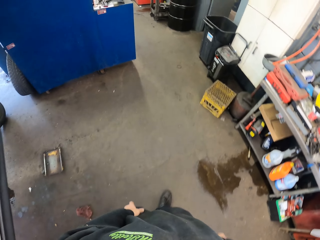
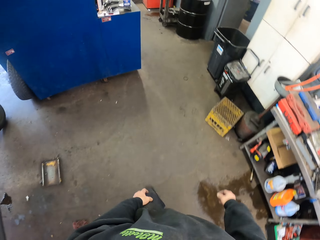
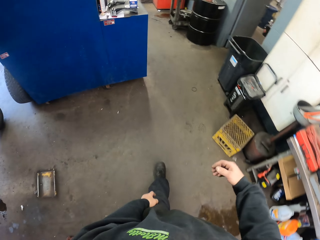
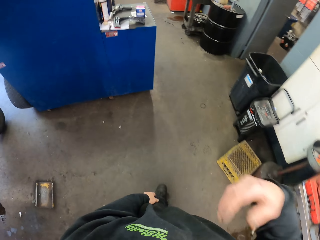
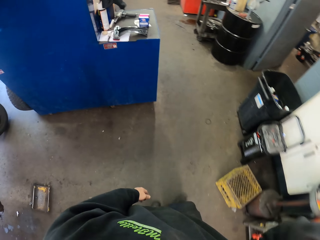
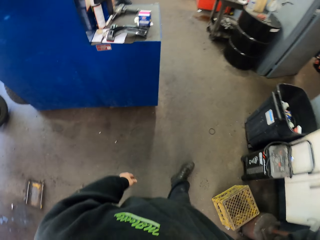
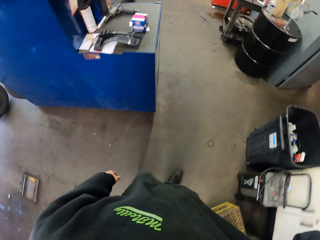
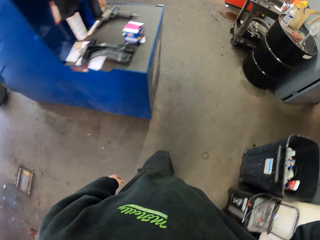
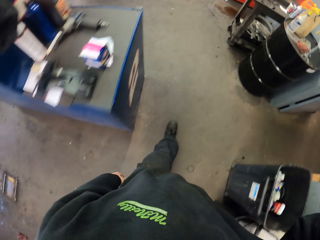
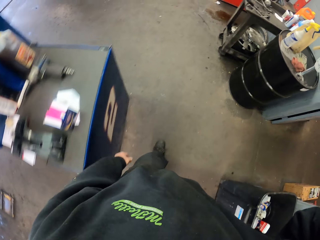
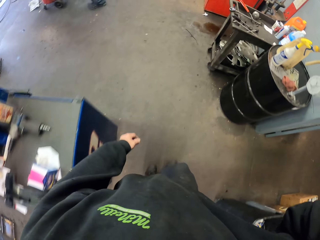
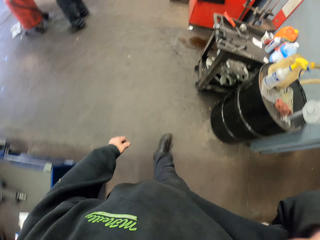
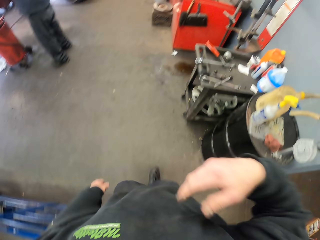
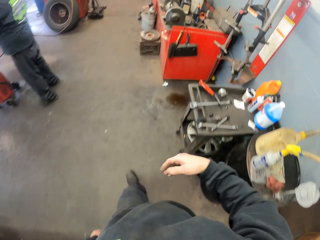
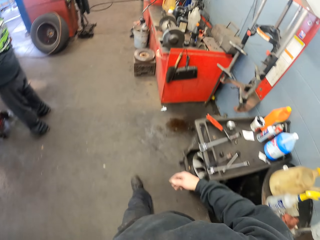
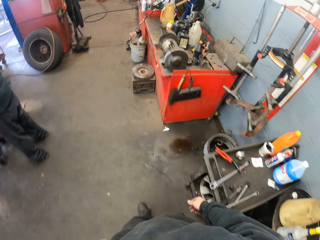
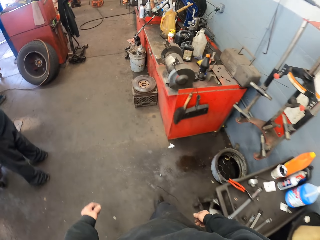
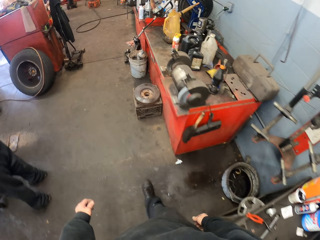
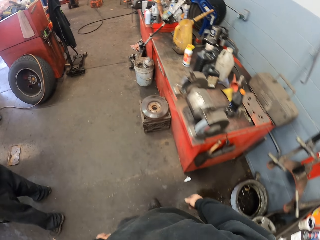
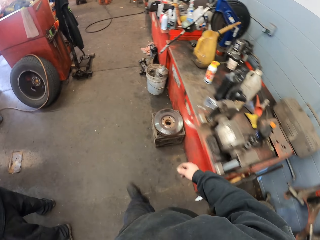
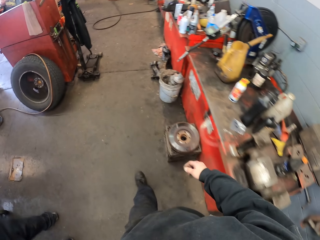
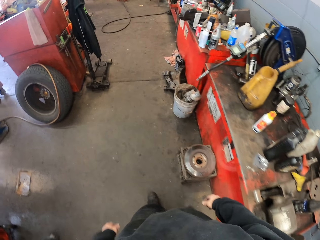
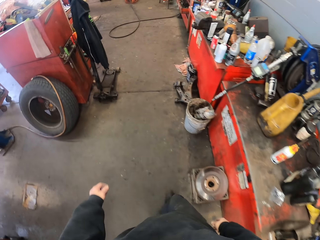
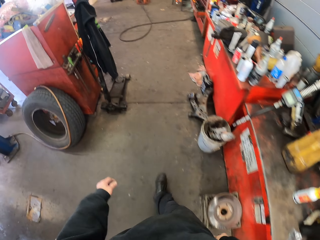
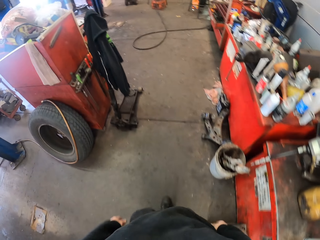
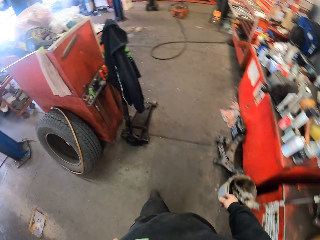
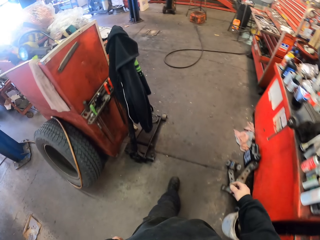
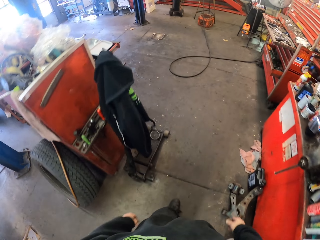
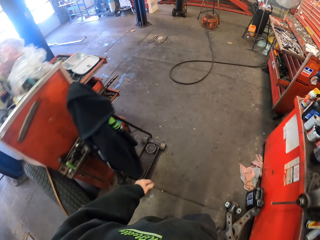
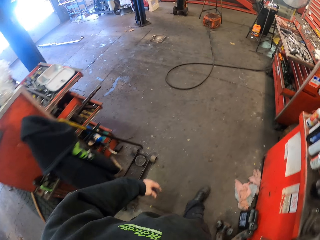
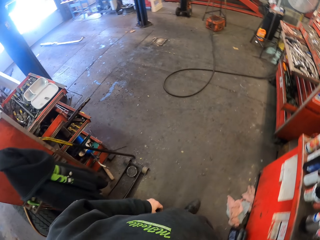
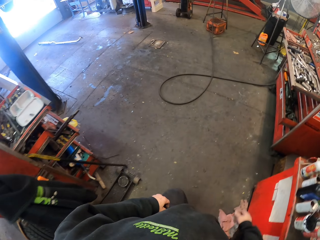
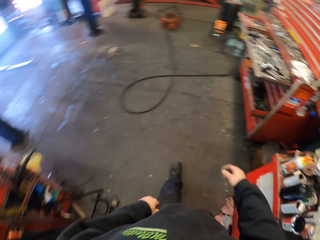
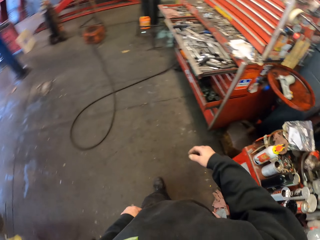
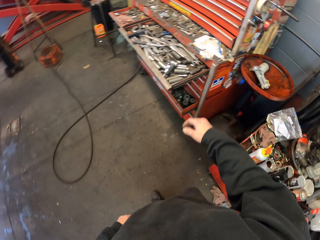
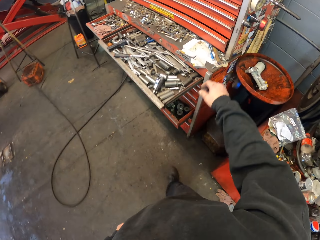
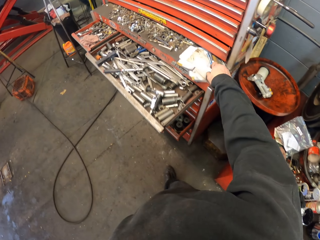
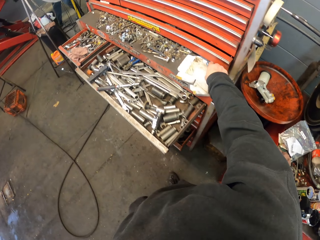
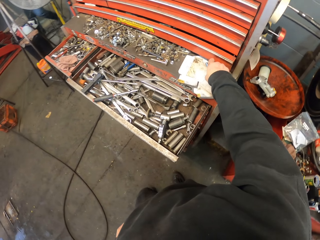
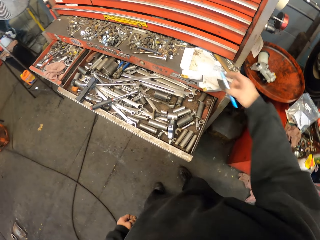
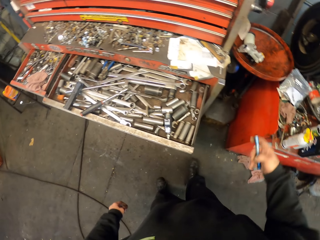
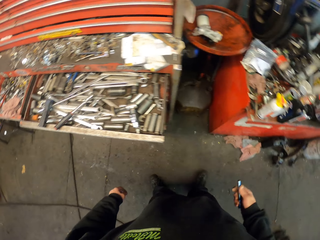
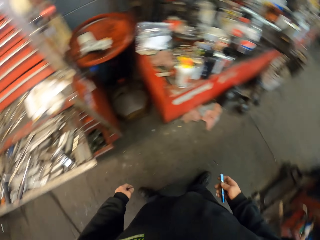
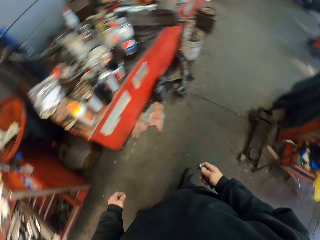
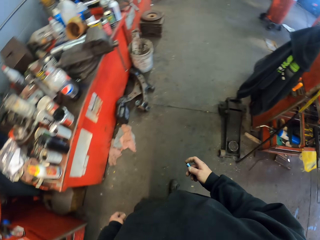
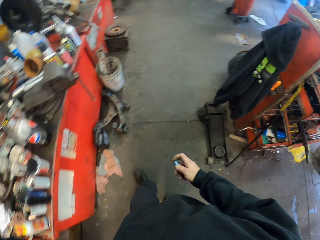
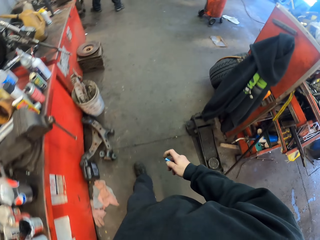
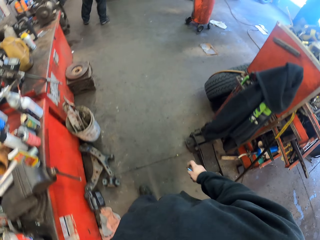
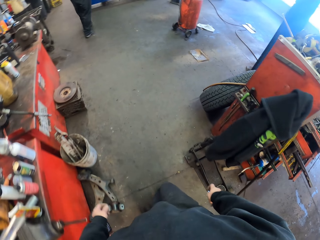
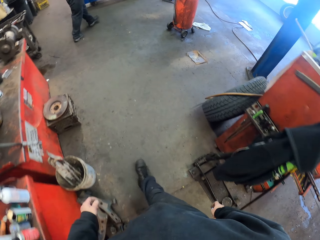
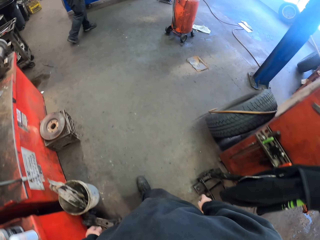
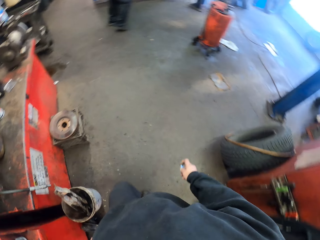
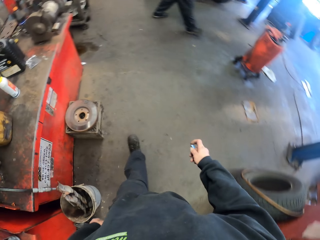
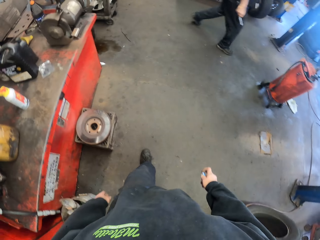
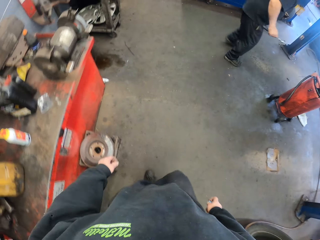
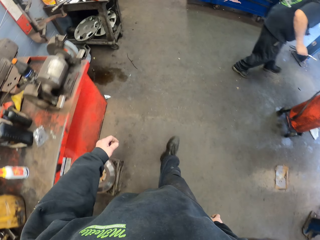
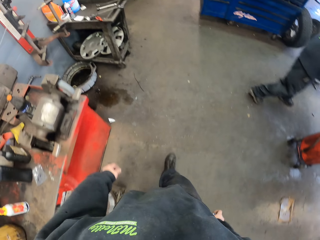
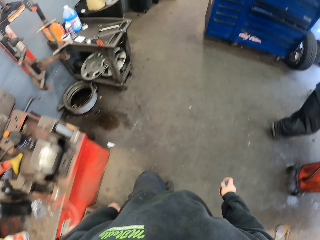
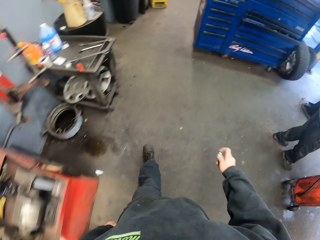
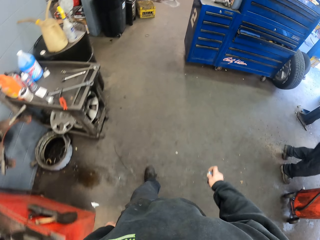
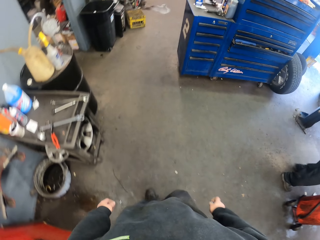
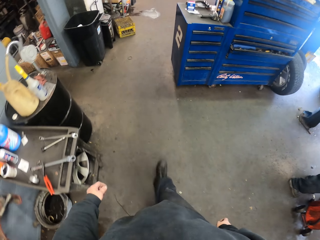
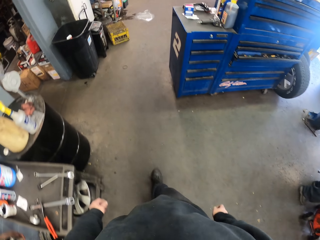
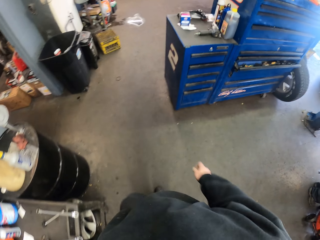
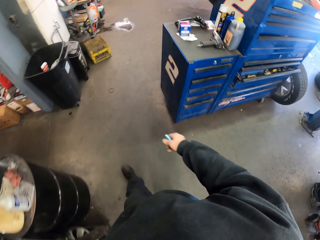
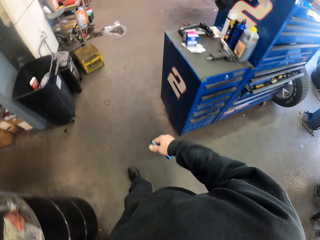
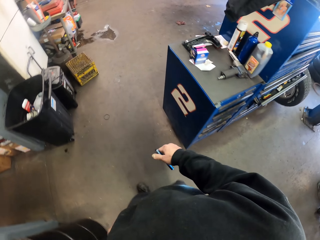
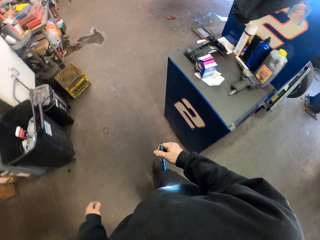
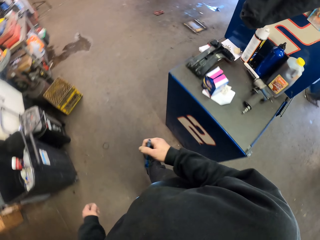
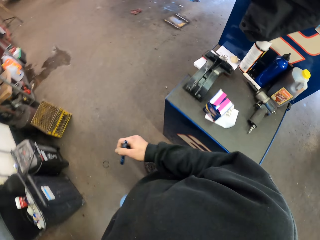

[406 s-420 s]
The camera wearer raises the right hand. They adjust the camera. They walk in the garage. A person stands in the garage. The camera wearer walks in the garage. They pick up the flashlight or torch. They walk in the garage. The person walks in the garage. The camera wearer walks in the garage.

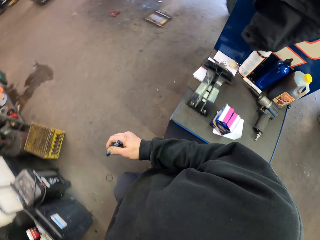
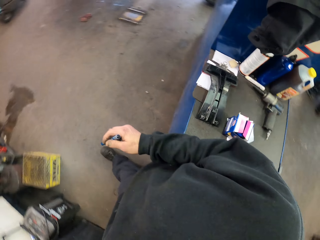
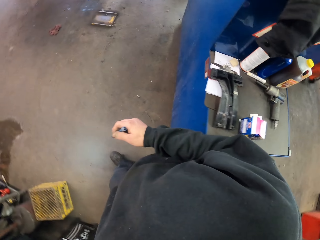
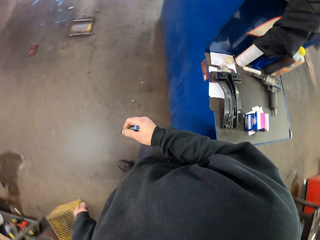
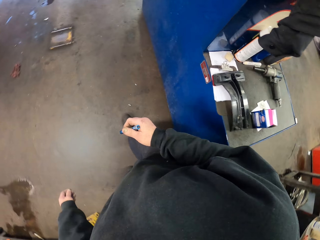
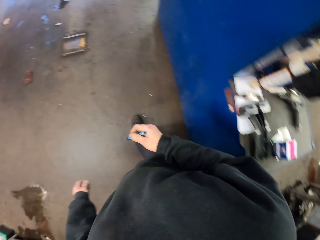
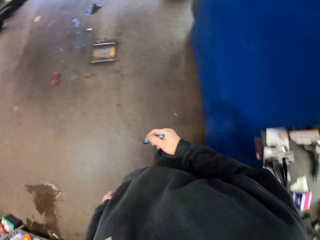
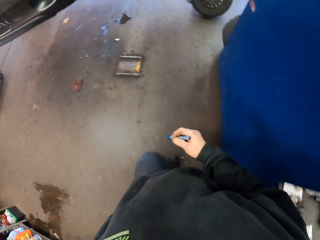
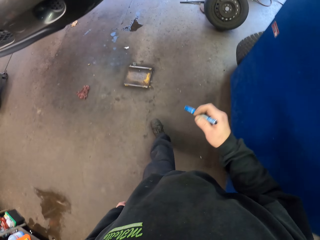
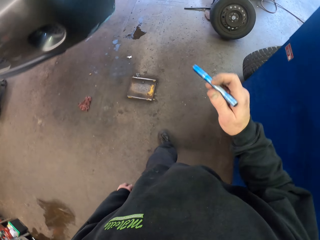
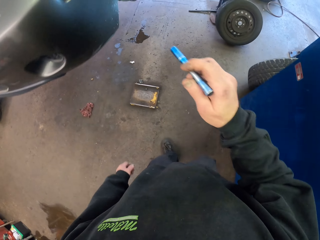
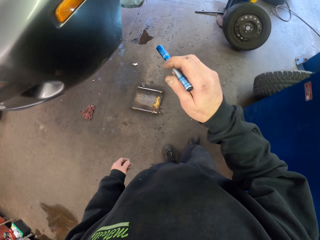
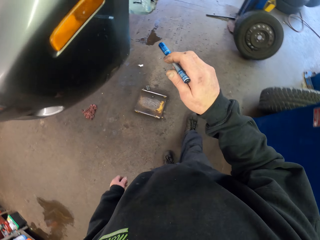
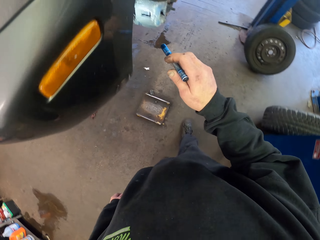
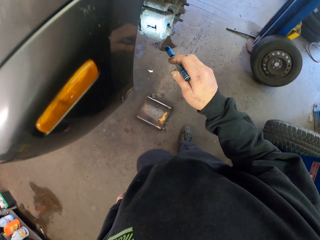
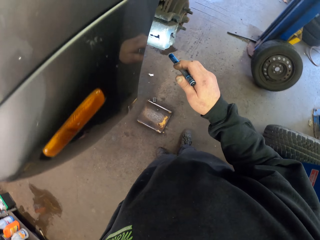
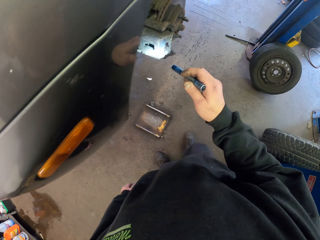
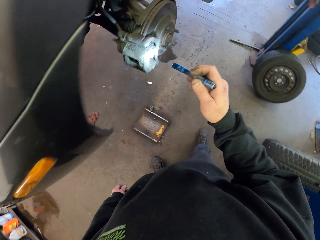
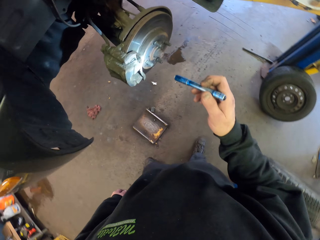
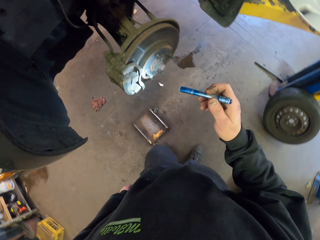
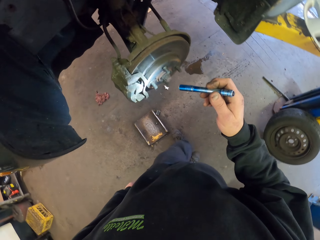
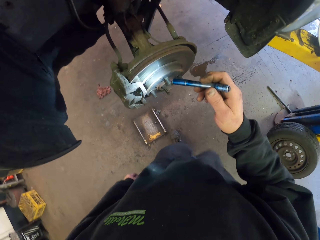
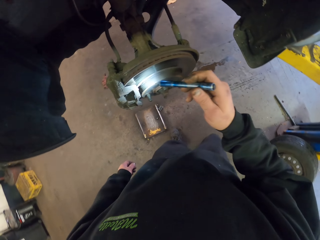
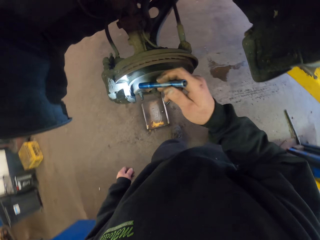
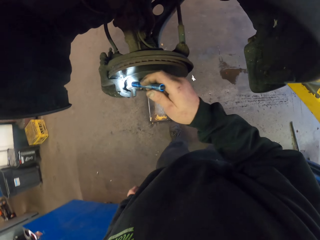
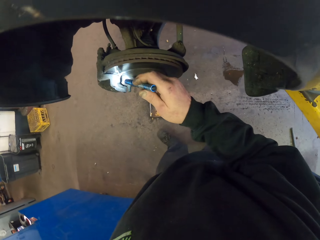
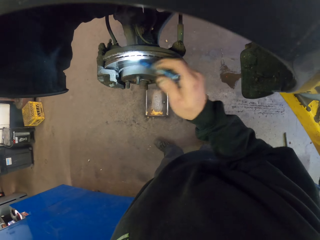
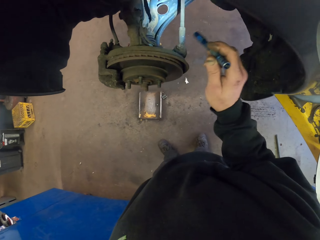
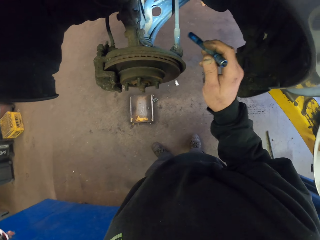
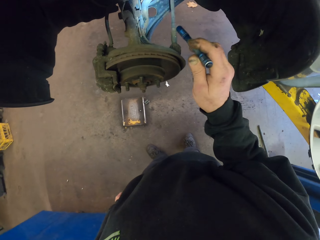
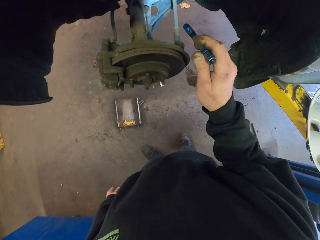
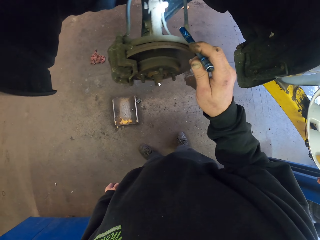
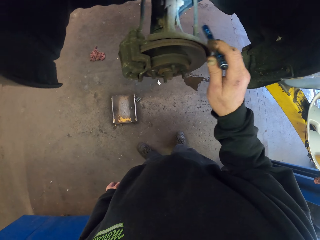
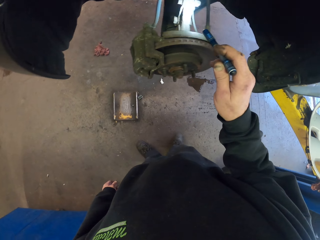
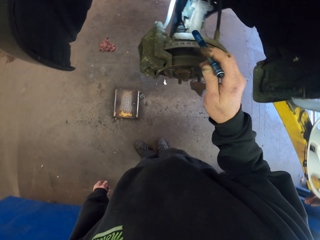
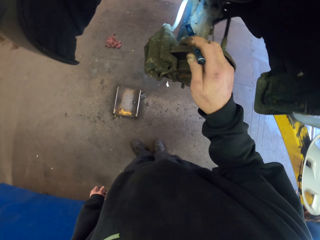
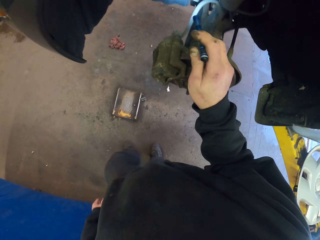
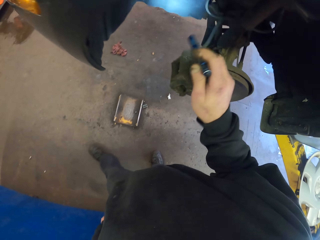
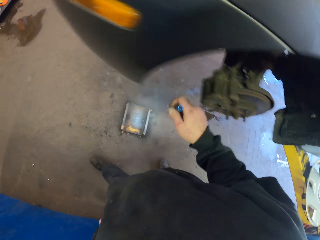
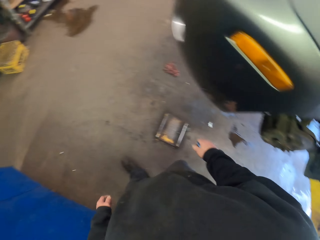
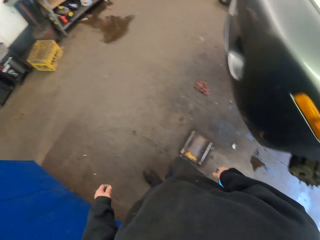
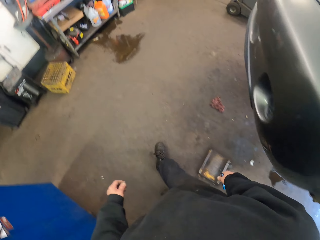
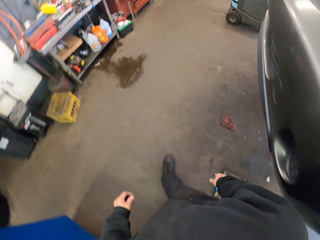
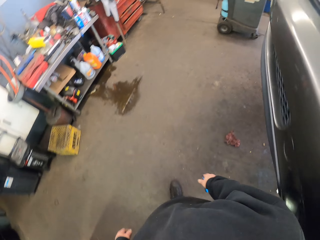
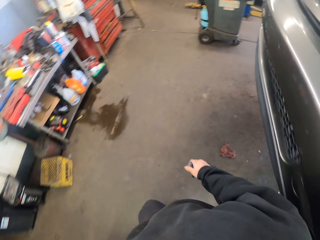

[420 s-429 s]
The camera wearer lights the flash torch. They light the rim. They look under the car with the torch. They walk in the garage.
